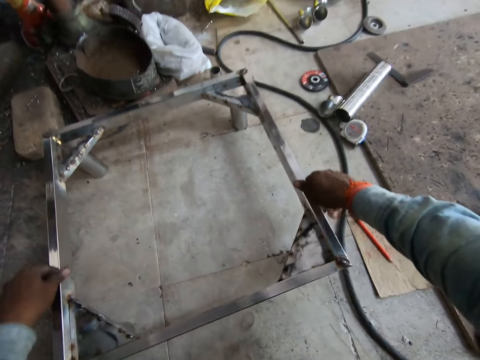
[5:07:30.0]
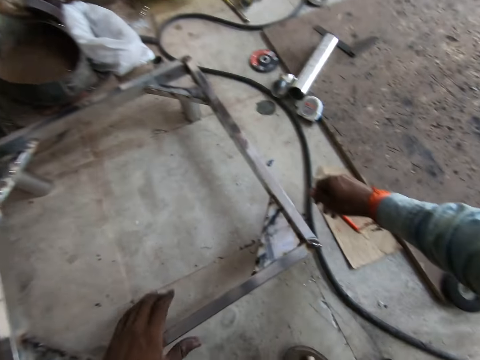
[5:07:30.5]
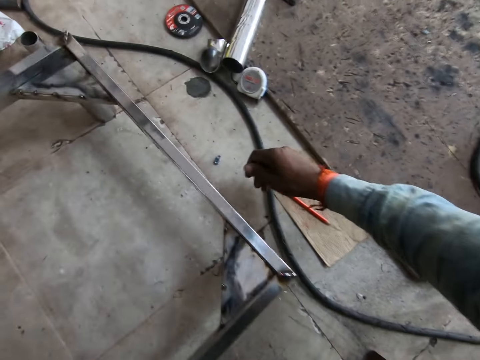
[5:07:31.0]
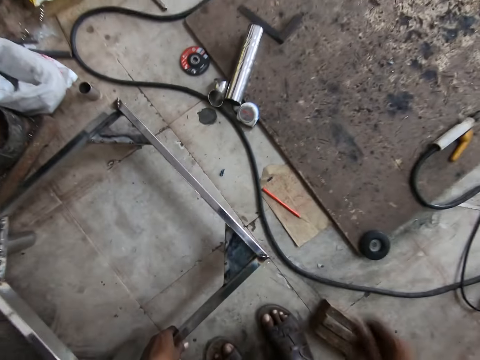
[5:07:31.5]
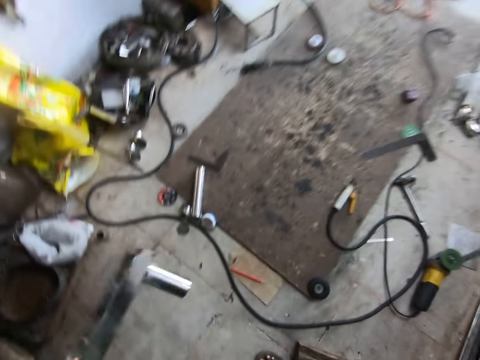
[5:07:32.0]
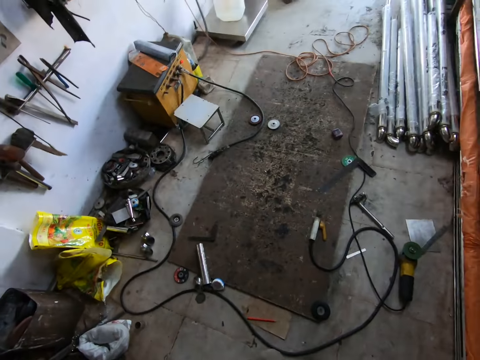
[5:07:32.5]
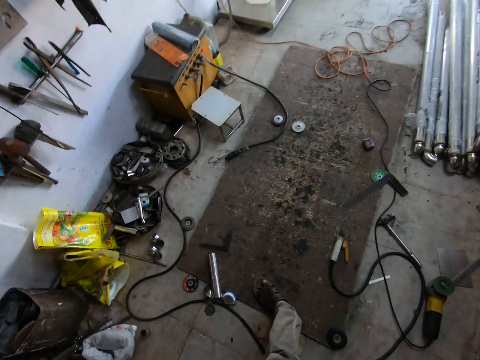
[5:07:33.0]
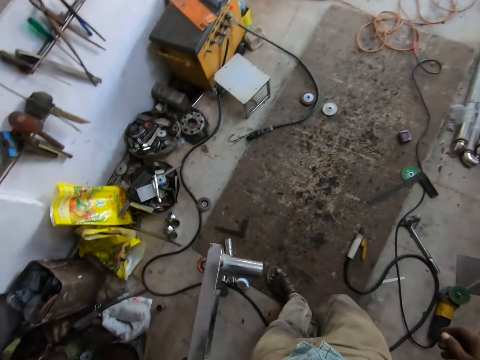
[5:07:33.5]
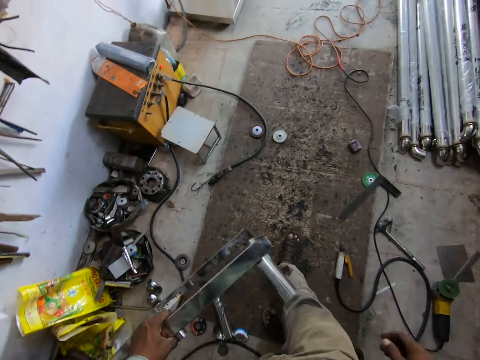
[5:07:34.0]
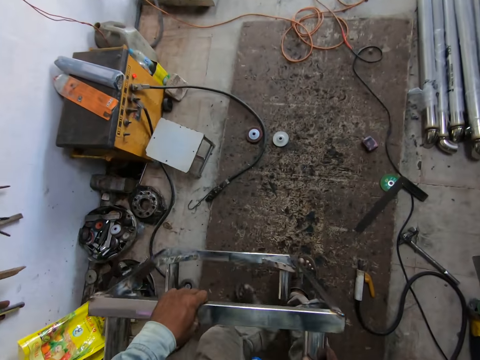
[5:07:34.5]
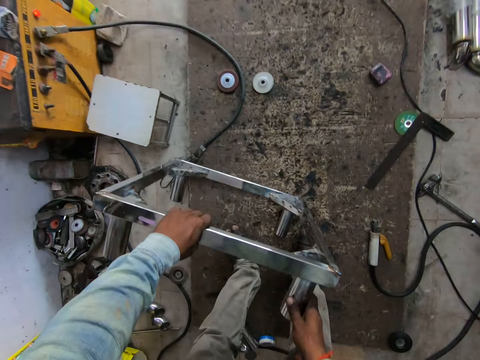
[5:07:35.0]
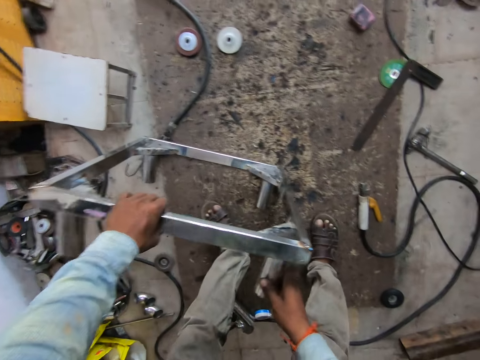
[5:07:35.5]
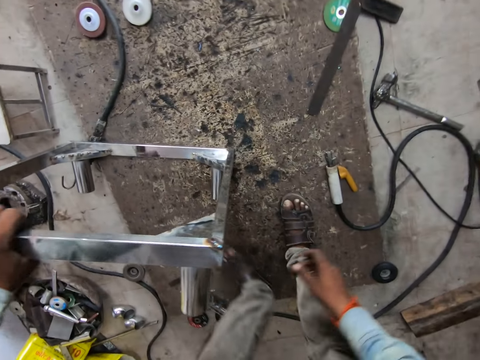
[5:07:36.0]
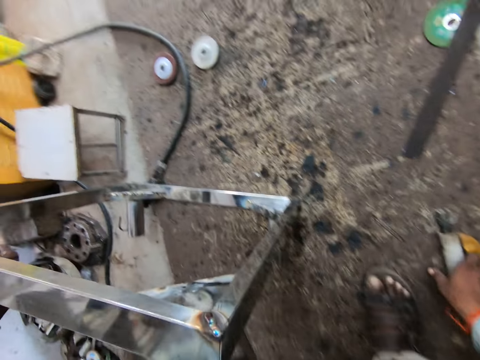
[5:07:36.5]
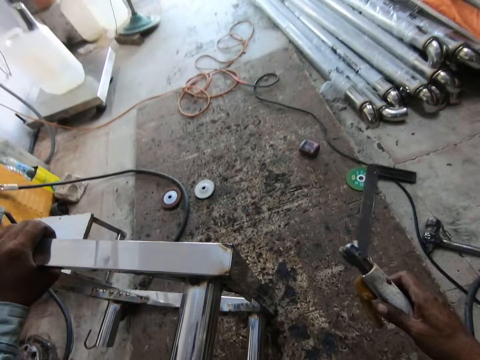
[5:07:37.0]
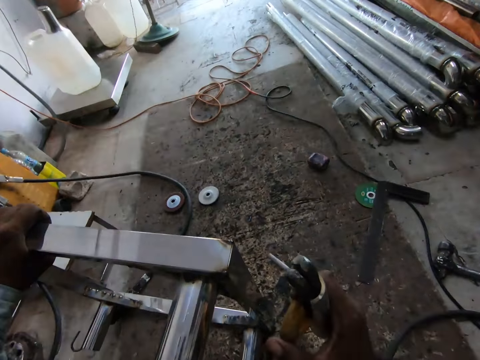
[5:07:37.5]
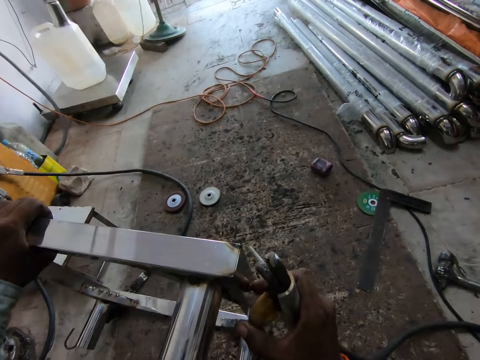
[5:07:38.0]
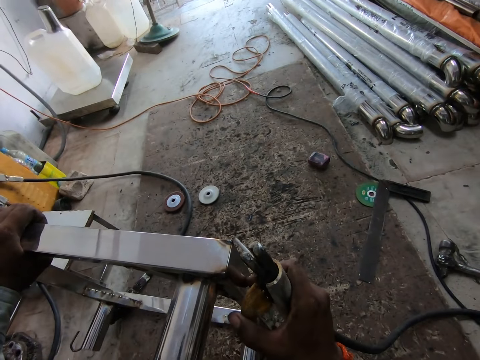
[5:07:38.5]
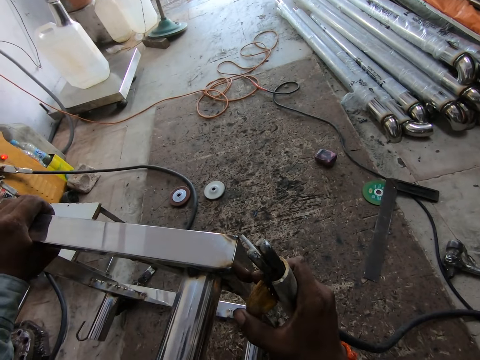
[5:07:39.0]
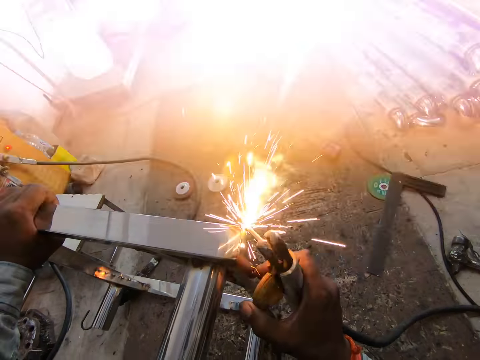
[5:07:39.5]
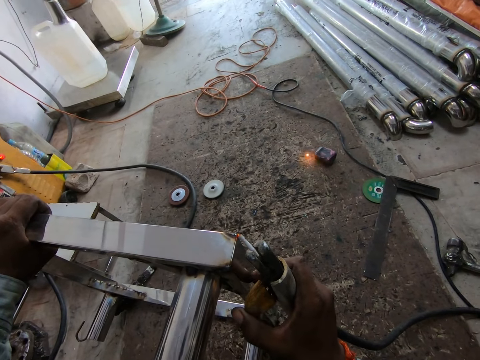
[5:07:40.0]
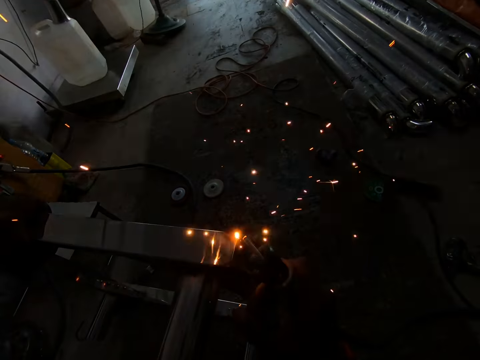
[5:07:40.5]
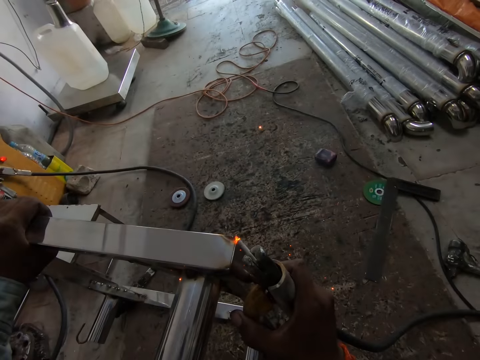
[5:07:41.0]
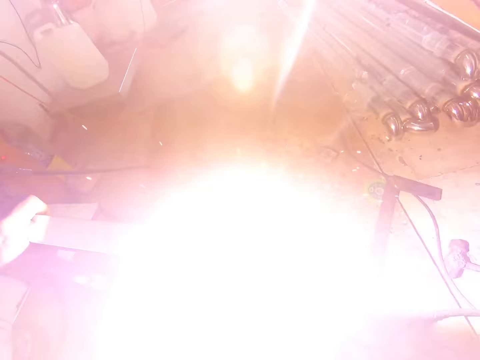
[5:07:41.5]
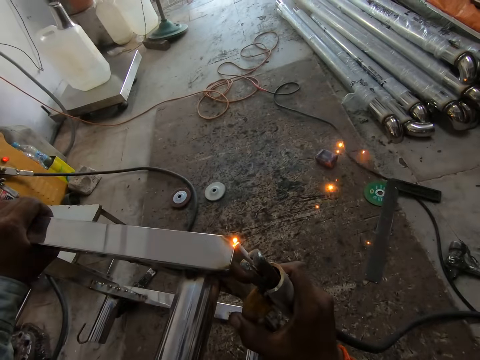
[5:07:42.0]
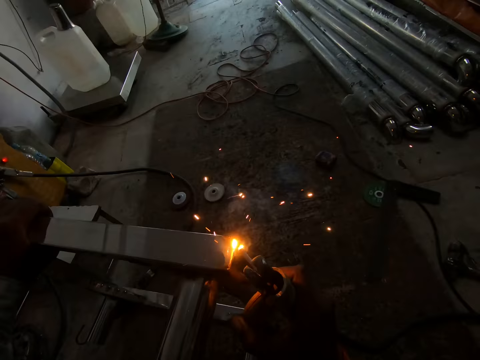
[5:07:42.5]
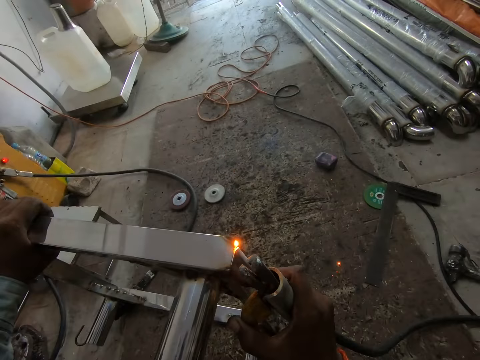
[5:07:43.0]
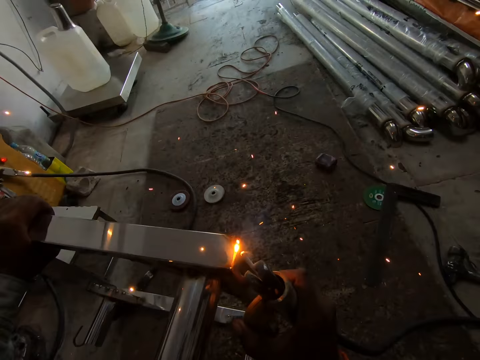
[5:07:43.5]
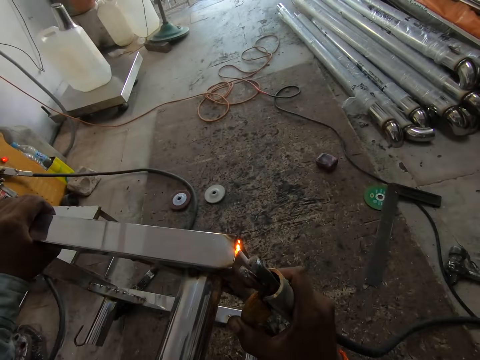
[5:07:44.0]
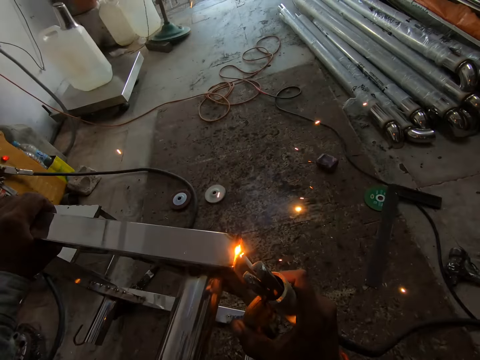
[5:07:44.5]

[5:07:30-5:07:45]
The camera wearer carries a table around the workshop. He picks the table frame from the ground with his left hand. He puts the table on the floor. He holds the table frame on the work surface in an upright position with his left hand. He picks the electrode holder from the work surface with his right hand. He welds the table frame in his left hand with the electrode holder in his right hand.

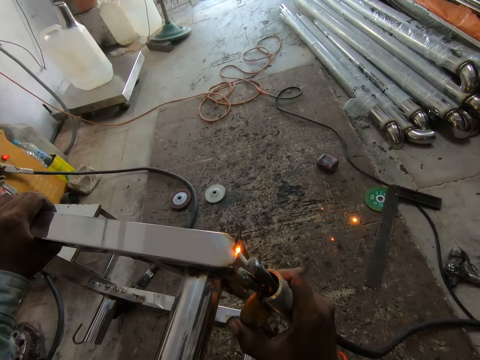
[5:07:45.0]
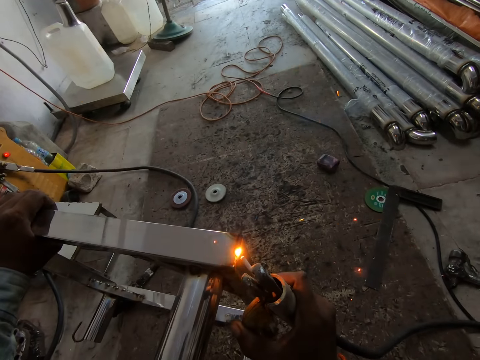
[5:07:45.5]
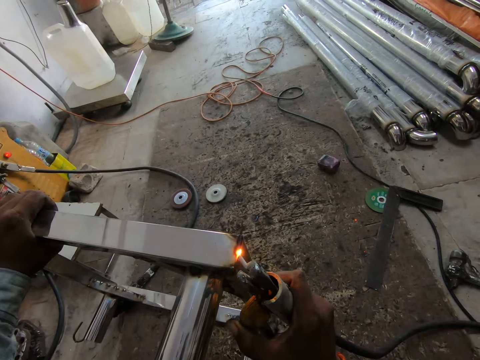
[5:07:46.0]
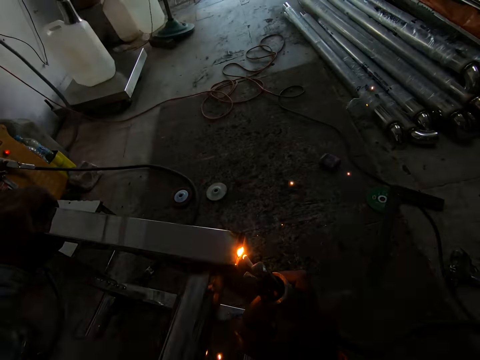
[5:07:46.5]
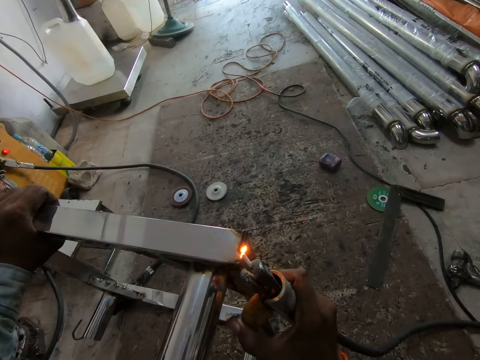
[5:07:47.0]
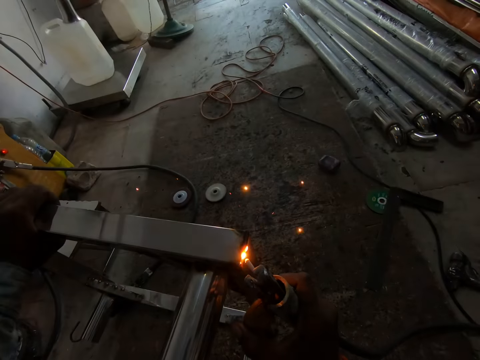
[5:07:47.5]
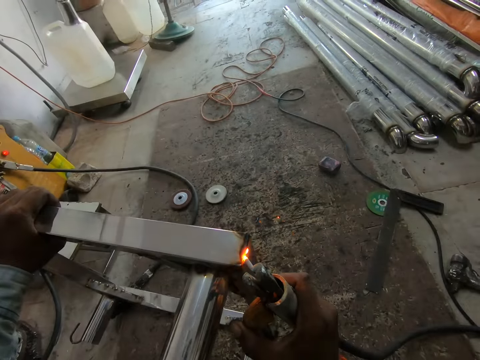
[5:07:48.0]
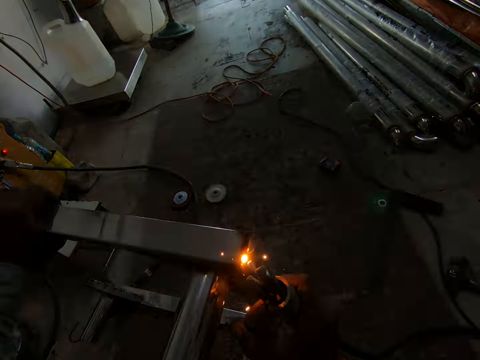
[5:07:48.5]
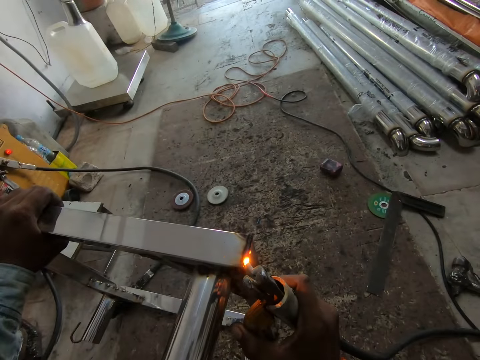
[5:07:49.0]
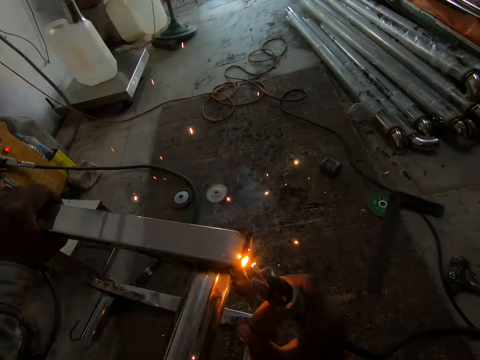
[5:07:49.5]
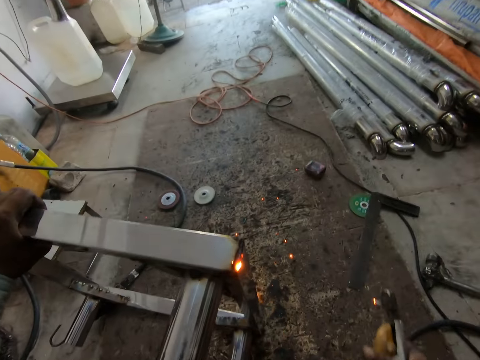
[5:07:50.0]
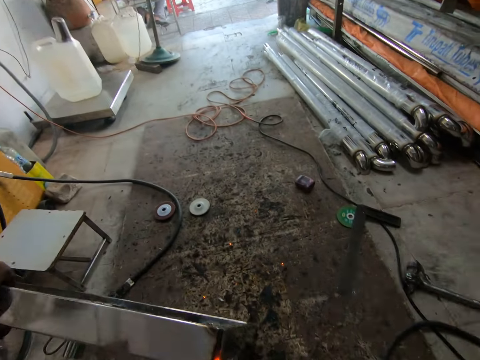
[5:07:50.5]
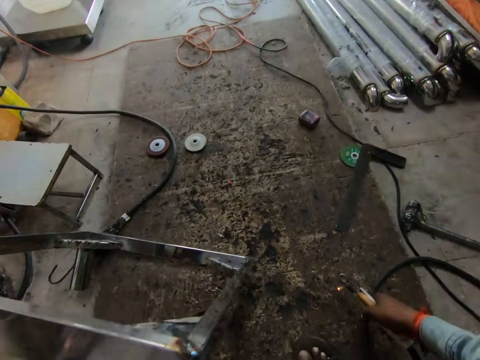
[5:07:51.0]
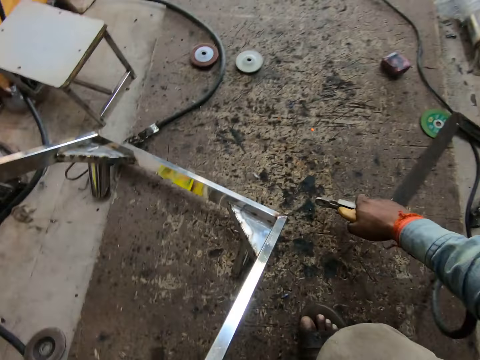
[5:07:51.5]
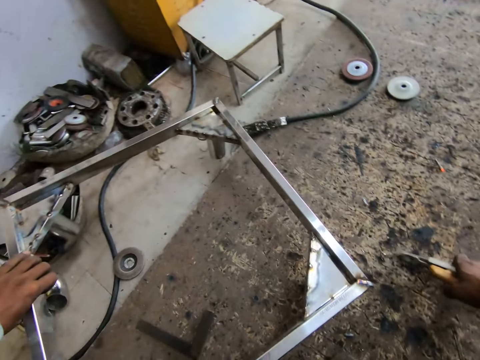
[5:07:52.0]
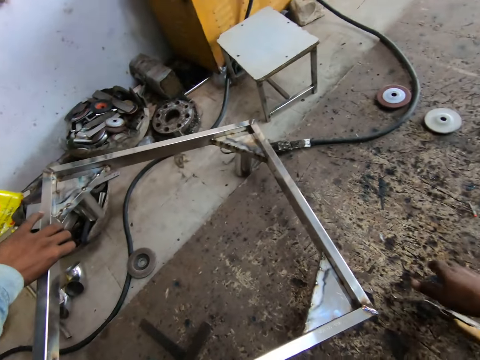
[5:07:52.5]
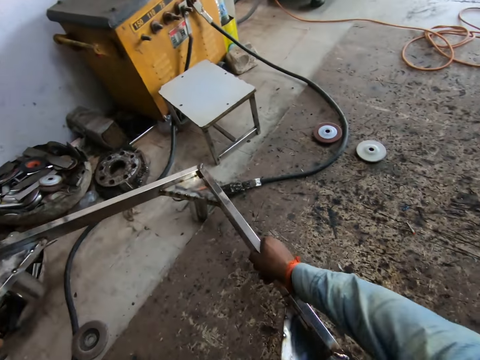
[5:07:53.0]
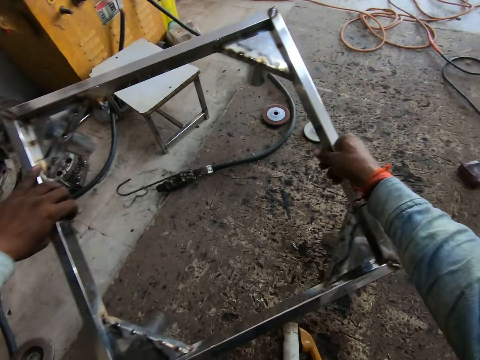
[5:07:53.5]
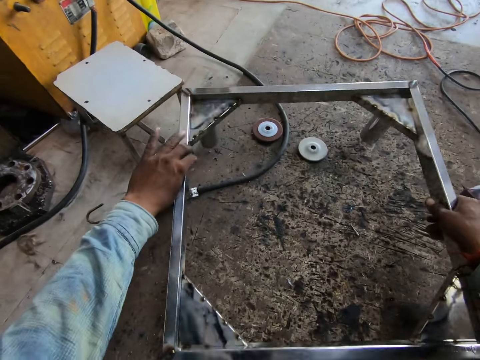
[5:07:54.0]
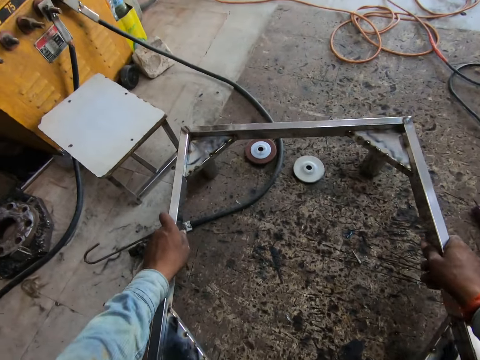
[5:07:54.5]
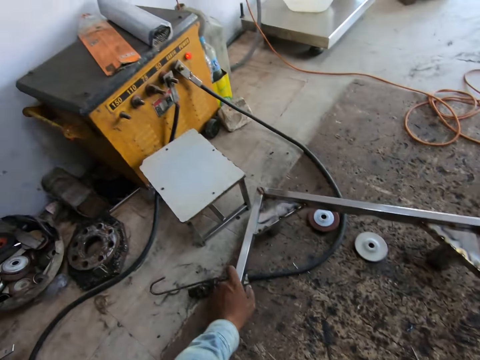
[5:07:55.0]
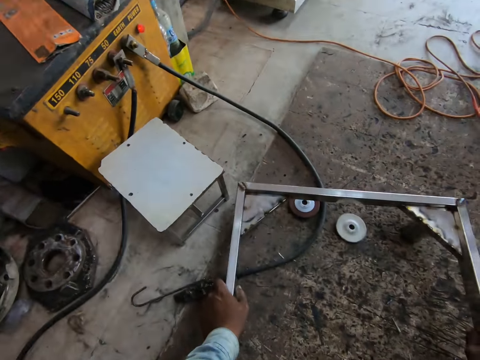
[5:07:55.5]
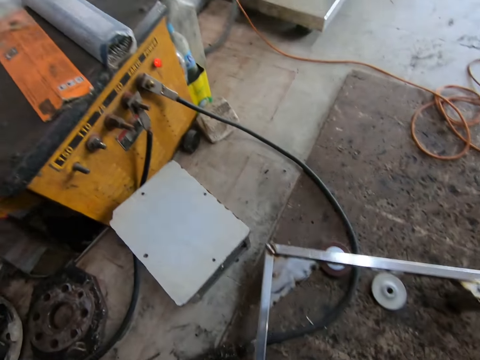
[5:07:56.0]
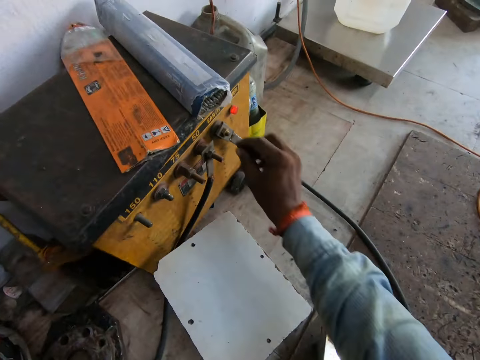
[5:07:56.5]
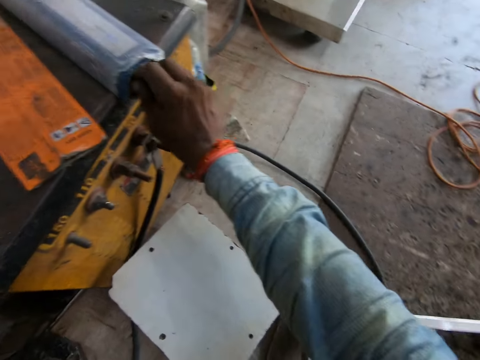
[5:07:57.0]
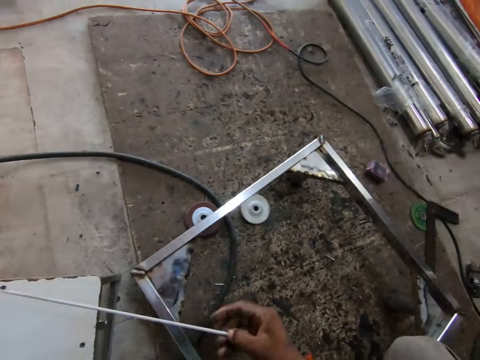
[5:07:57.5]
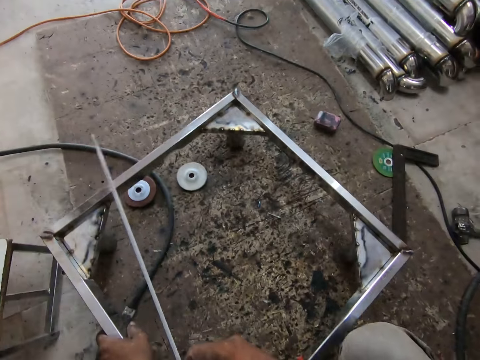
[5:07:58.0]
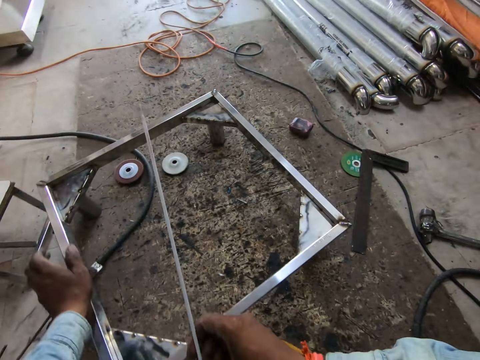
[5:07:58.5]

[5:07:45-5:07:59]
The camera wearer places the table frame in his left hand on the work surface. He drops the electrode holder in his right hand on the work surface. He turns the metal table. He repositions the table frame on the ground with both hands. He picks an electrode from its pack on a power source with his right hand.
